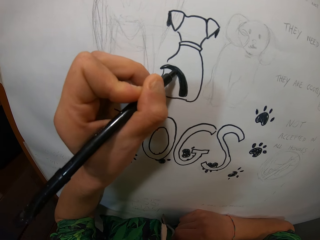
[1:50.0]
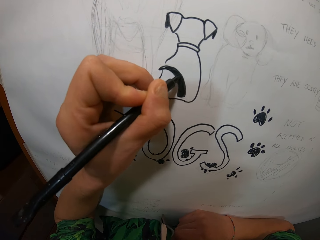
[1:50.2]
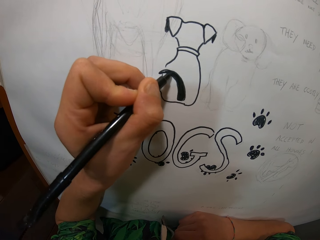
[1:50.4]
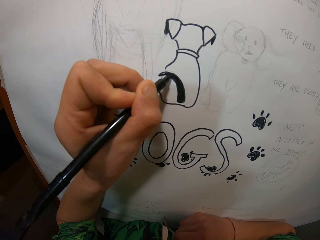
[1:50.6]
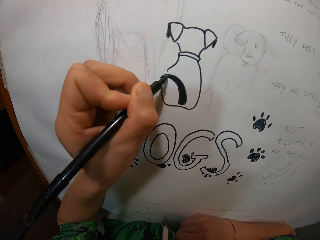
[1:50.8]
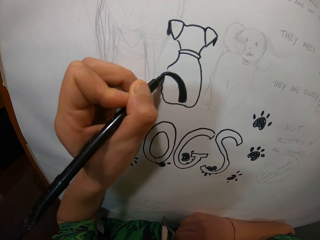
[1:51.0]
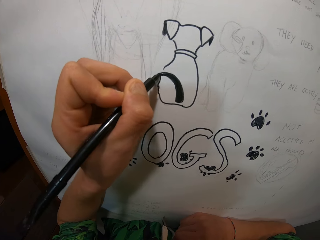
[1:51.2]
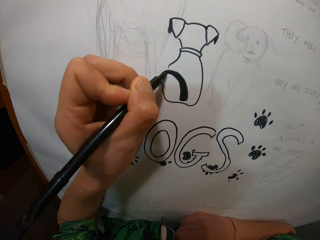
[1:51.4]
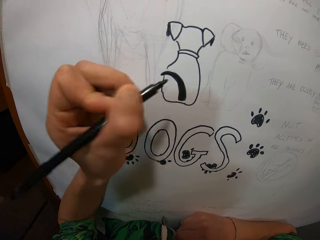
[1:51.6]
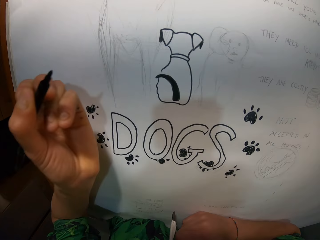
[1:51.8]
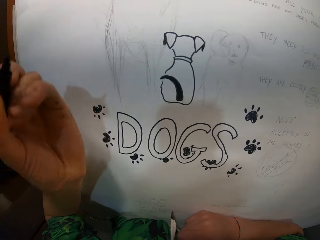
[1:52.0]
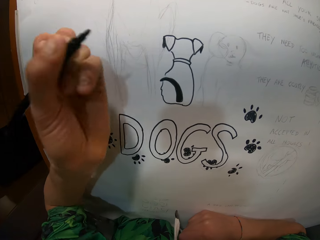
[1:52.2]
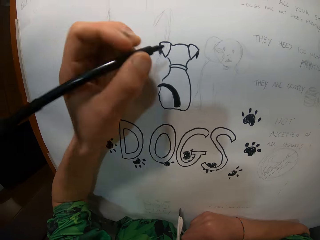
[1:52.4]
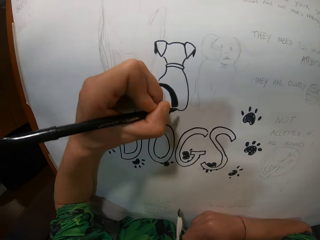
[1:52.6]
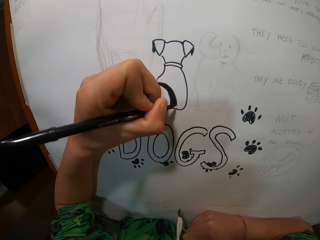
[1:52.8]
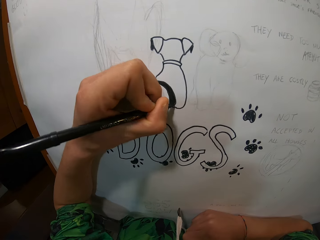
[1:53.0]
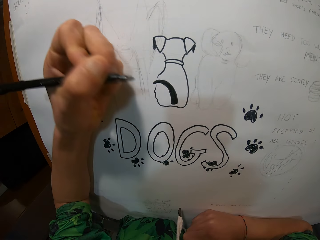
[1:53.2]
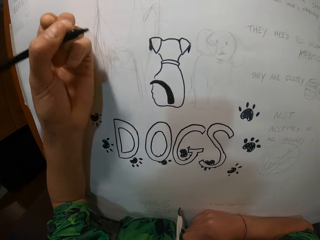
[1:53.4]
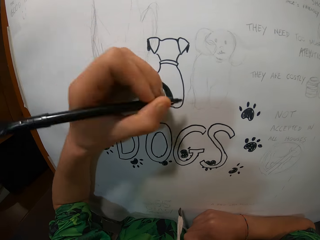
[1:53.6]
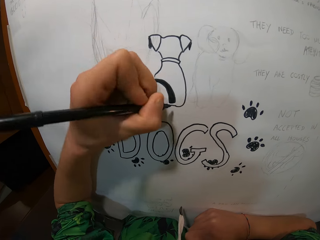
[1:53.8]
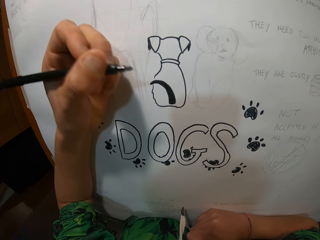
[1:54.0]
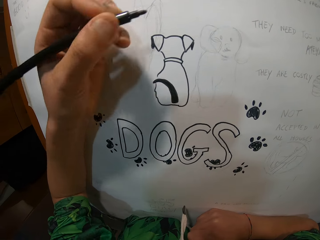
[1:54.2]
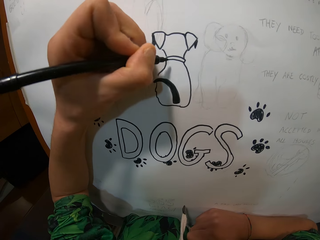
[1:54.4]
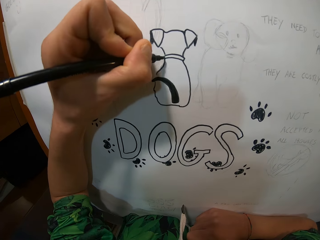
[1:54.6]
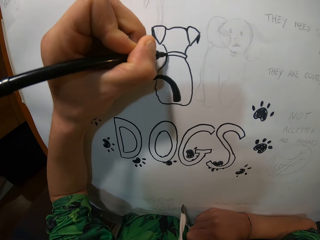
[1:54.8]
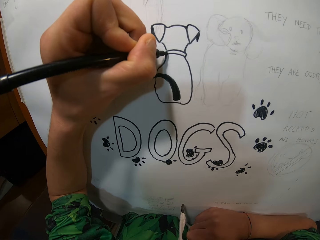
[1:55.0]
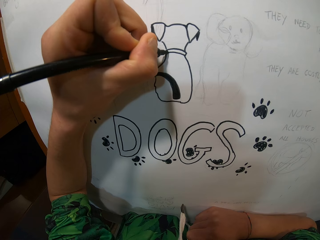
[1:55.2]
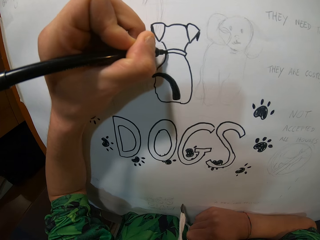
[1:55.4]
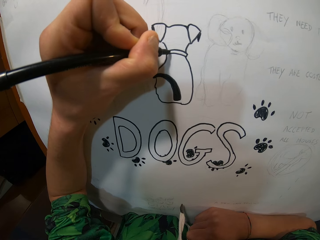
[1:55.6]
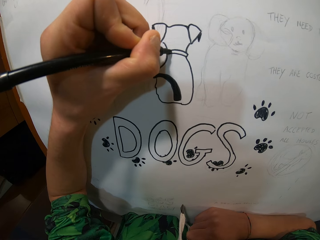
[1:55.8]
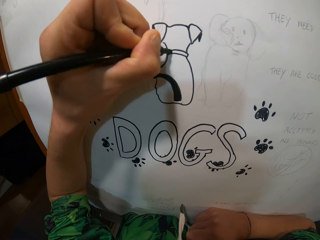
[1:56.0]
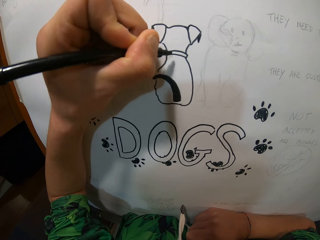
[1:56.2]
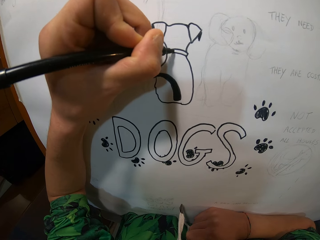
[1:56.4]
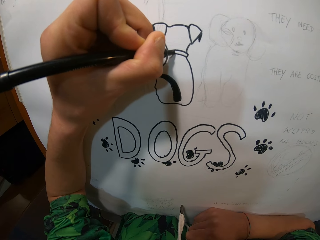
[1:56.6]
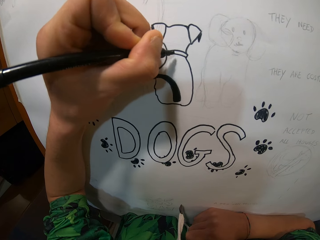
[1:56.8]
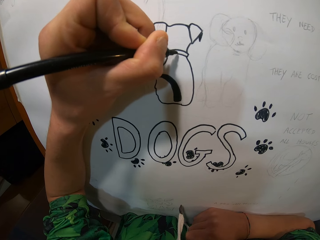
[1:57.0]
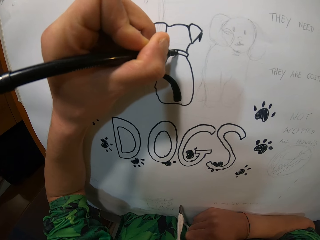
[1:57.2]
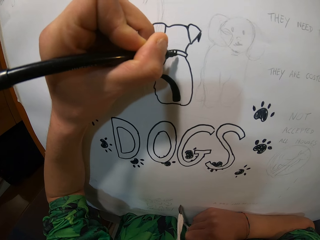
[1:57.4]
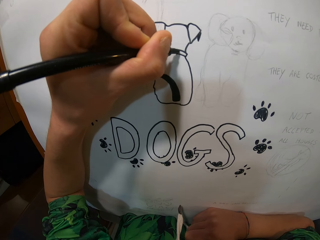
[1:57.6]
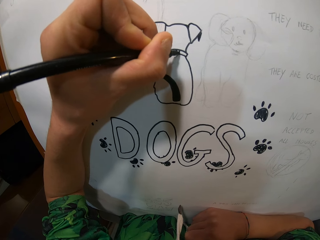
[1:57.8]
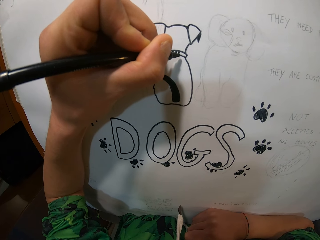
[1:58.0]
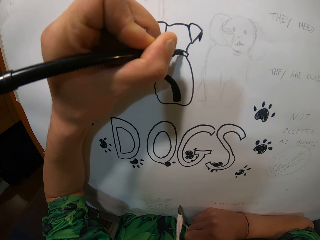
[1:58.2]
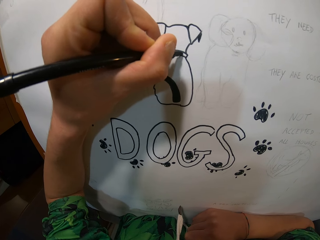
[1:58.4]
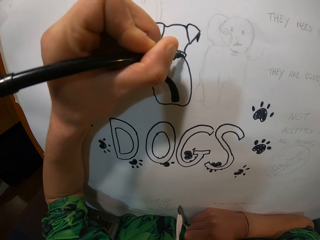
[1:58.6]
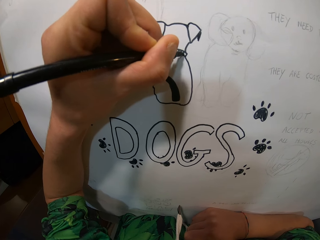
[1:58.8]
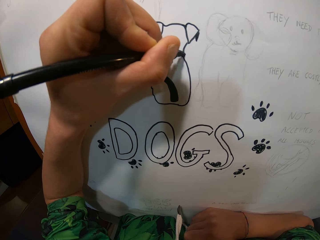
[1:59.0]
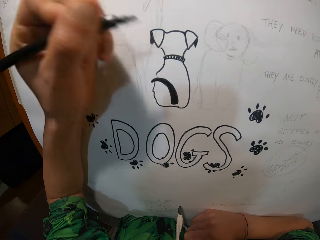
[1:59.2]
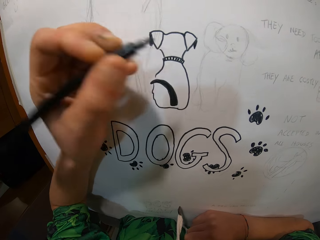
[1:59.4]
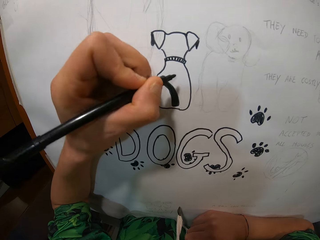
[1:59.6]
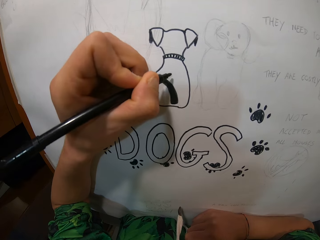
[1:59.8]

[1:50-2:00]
The camera wearer moves the hand and draws. They move the hand and draw. They move the hand and draw.

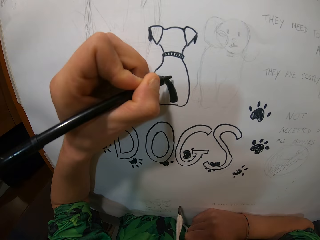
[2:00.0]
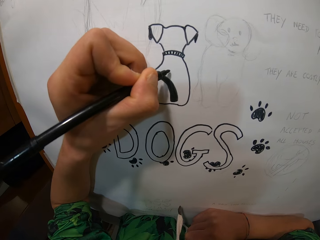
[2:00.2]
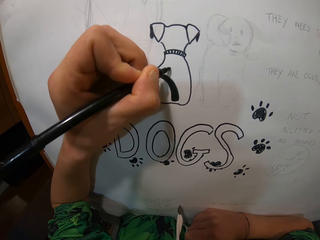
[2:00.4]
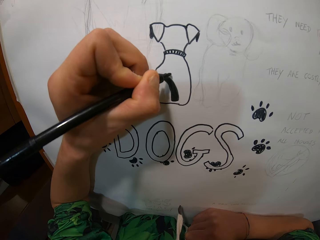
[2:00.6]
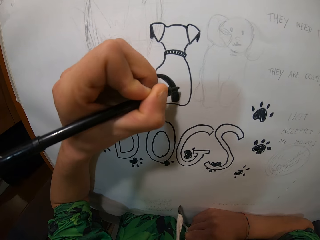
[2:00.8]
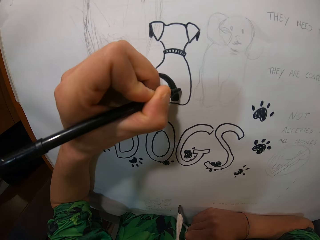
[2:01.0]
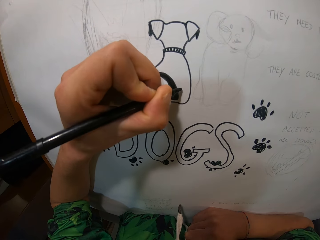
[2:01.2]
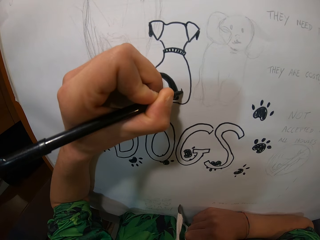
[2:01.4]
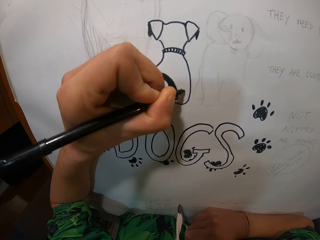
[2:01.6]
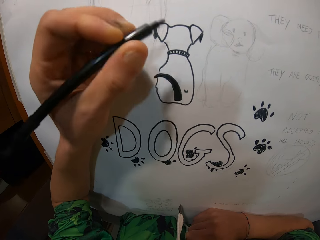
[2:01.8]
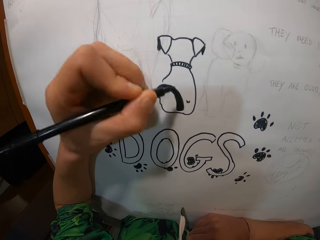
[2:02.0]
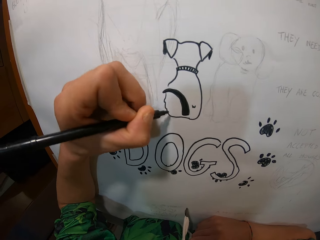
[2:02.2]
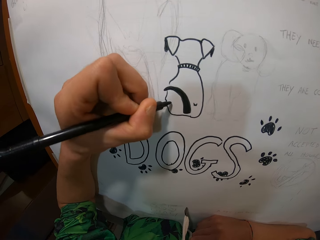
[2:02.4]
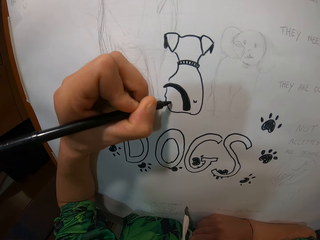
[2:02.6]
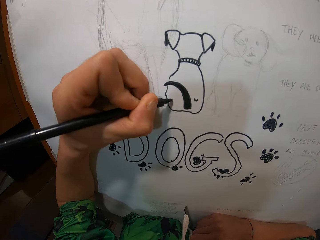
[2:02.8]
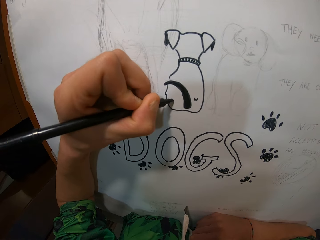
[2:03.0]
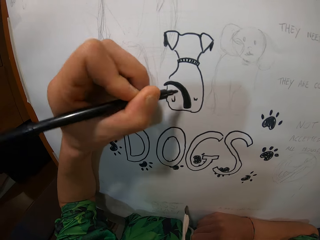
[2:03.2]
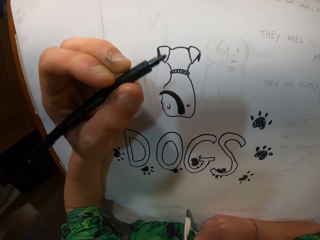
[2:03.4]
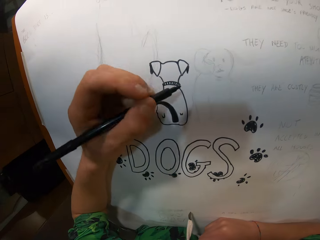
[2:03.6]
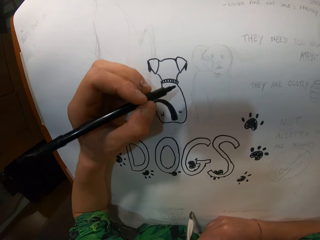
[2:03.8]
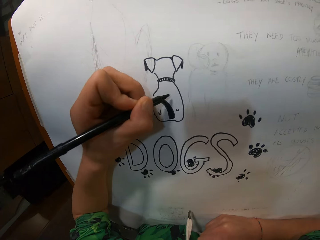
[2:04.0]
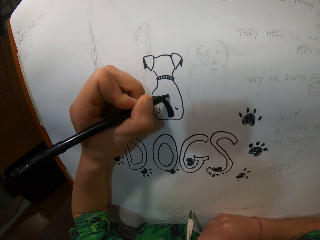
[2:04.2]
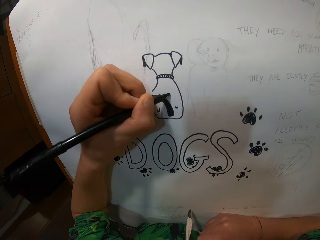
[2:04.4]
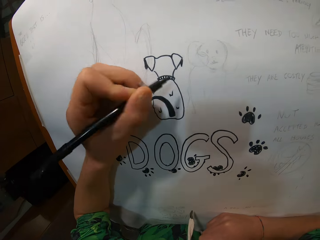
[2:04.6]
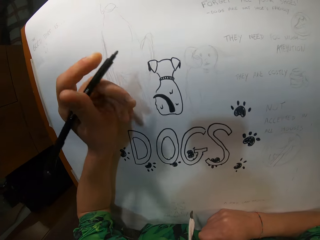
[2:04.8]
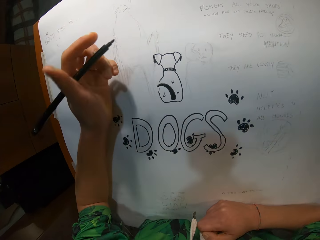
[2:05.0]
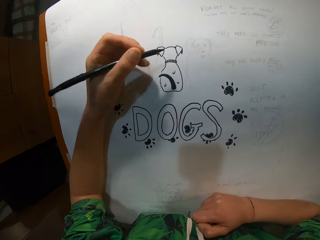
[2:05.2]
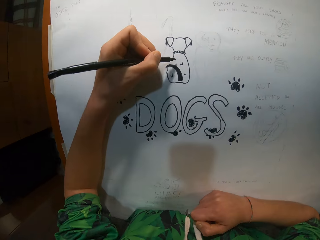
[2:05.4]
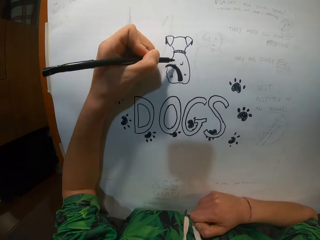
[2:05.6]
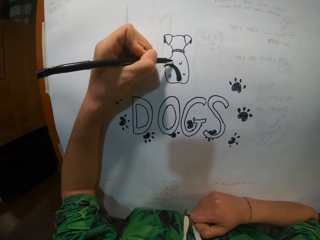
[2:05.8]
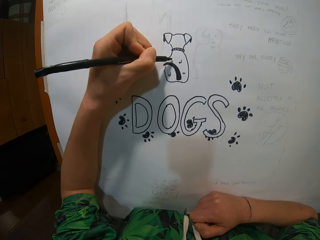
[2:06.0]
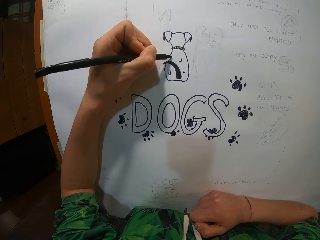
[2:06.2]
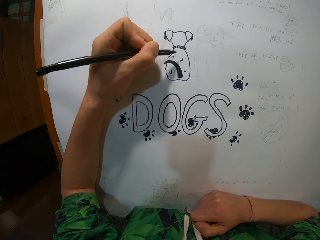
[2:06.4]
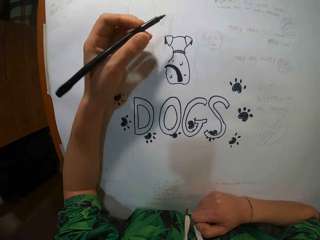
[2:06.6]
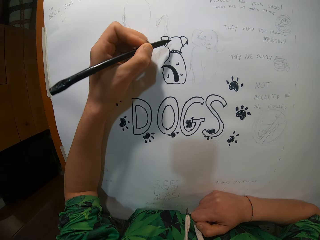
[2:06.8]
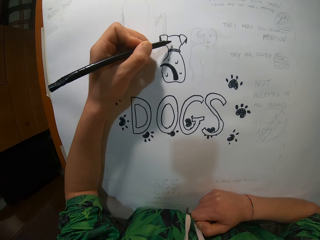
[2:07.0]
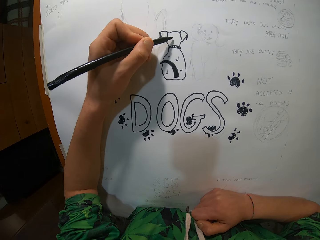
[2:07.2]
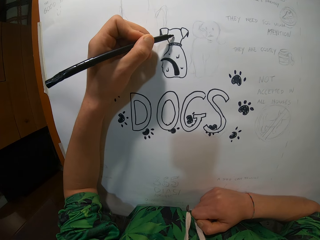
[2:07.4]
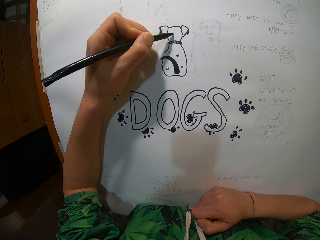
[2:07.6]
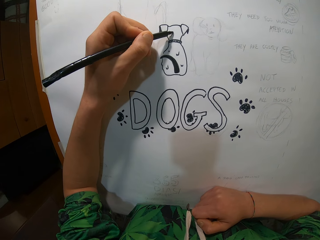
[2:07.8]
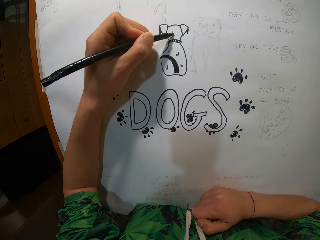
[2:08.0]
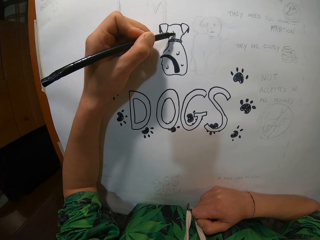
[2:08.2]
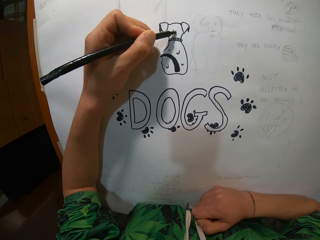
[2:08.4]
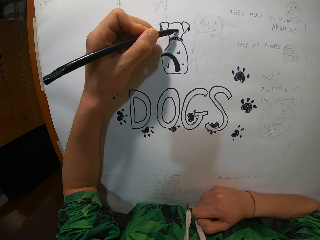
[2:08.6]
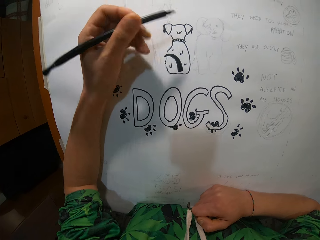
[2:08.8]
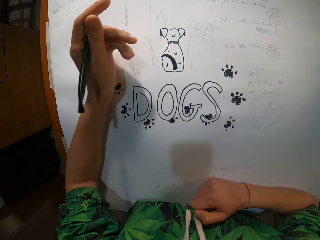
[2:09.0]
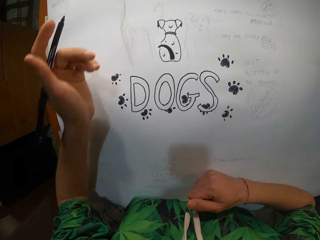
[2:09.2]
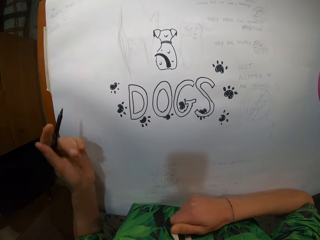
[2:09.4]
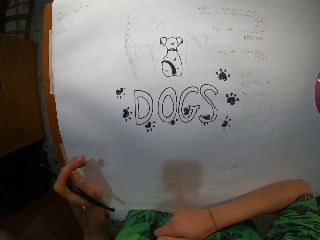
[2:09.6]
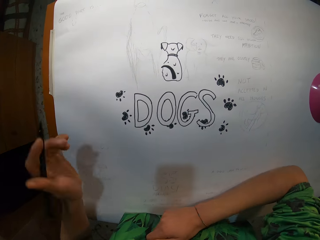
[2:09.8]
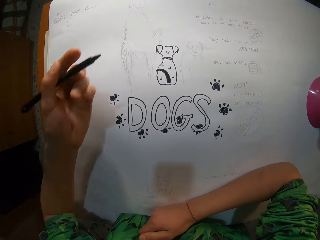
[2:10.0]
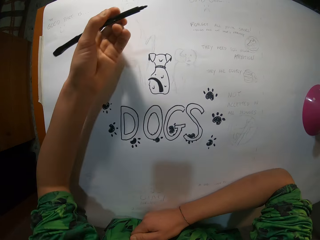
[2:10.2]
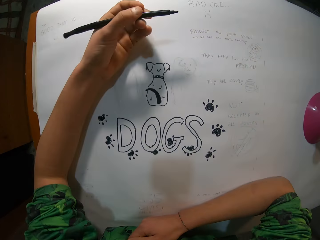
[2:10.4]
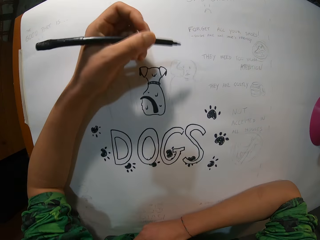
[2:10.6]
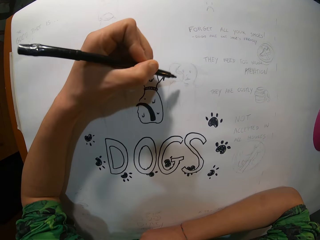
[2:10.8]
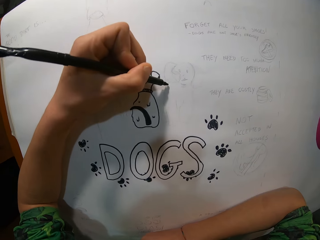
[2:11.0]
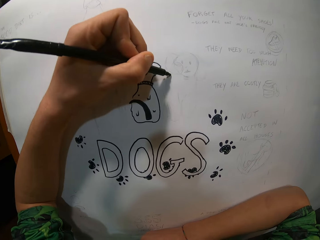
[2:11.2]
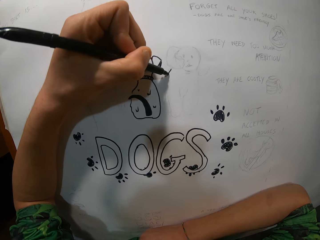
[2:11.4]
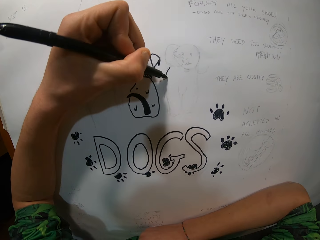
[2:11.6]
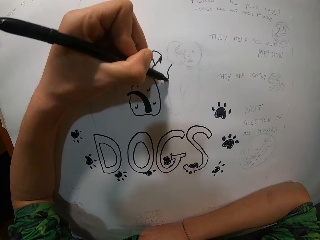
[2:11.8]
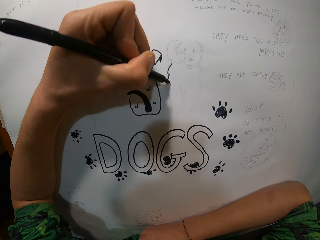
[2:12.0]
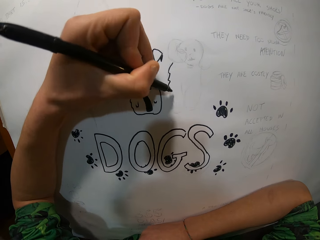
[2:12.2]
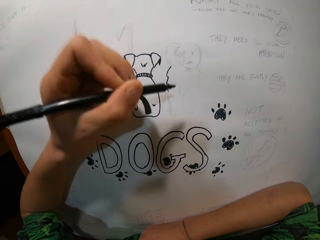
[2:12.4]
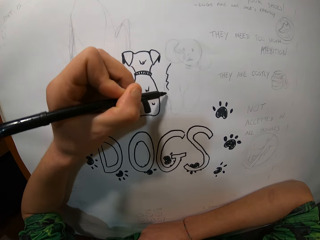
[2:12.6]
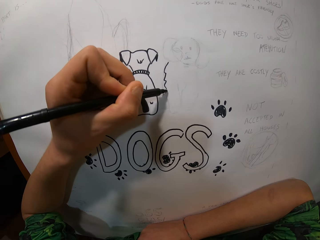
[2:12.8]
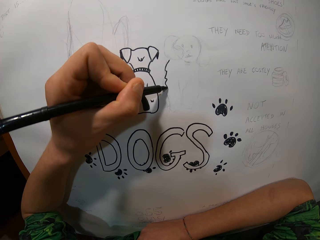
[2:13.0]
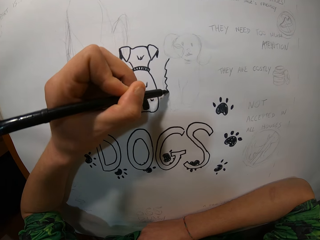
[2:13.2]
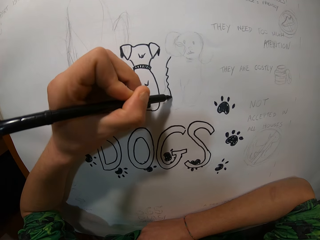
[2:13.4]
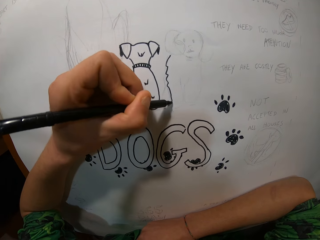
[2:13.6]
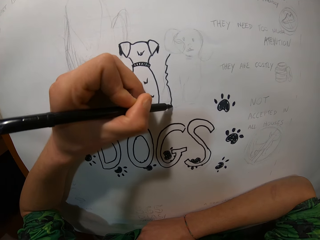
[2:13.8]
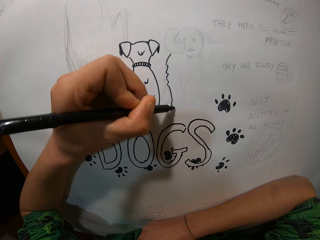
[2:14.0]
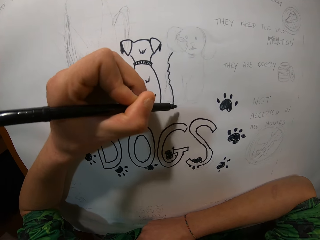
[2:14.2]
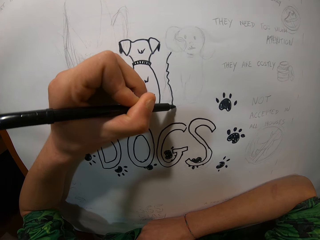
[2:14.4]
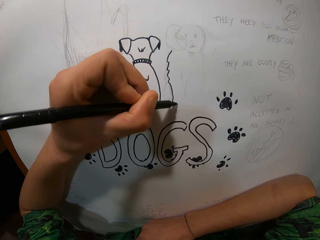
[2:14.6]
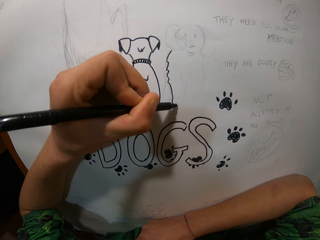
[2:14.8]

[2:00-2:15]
The camera wearer moves the hand and draws. They move the hand and draw. They move the hand and draw. They move the hand and draw. They move the hand and draw. They move the hand and draw. They move the hand and draw.
